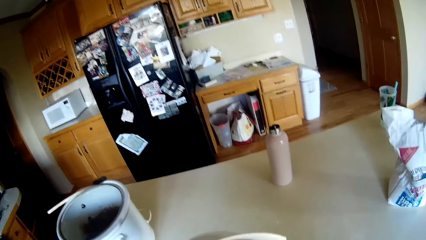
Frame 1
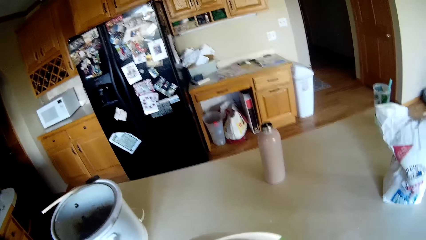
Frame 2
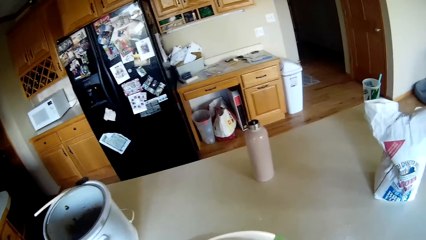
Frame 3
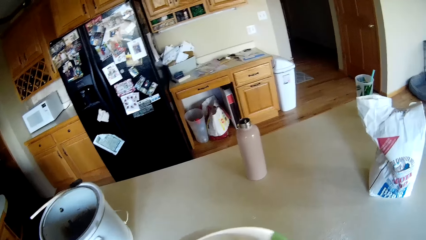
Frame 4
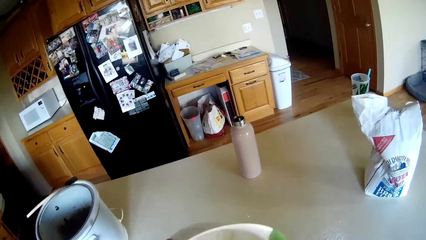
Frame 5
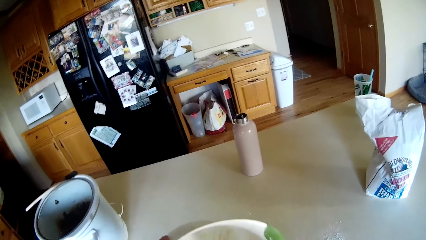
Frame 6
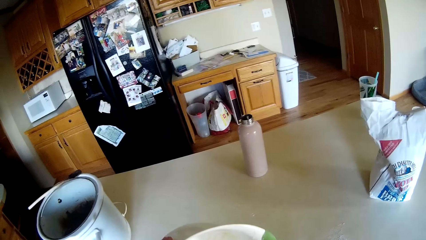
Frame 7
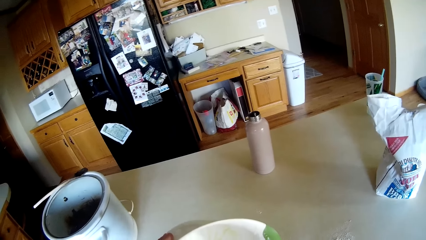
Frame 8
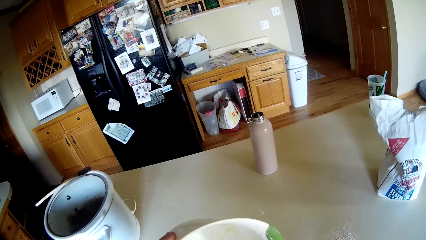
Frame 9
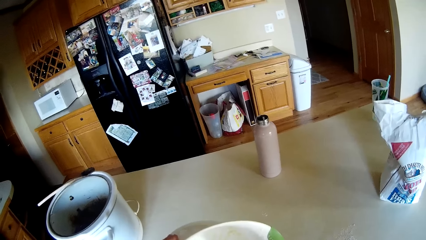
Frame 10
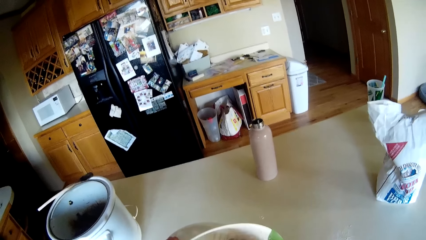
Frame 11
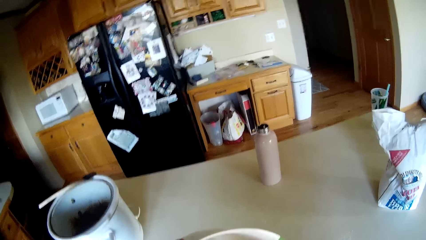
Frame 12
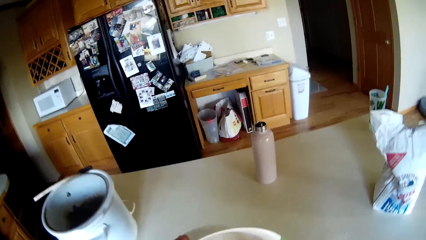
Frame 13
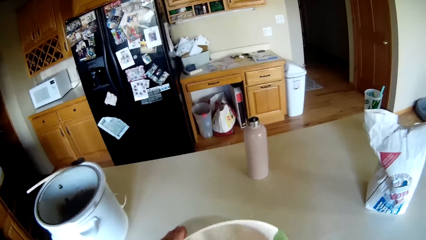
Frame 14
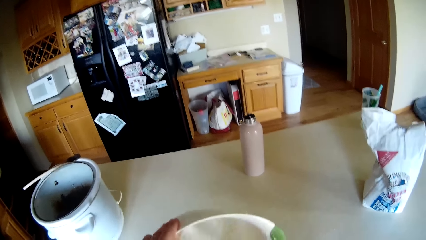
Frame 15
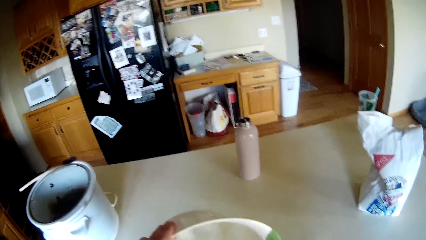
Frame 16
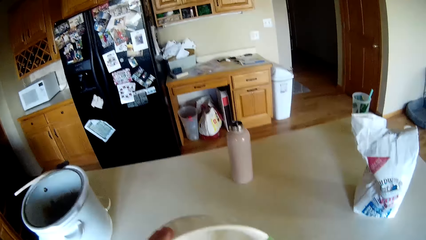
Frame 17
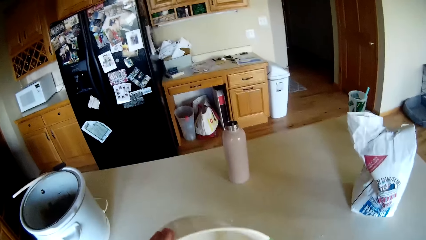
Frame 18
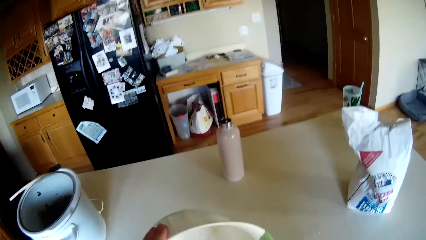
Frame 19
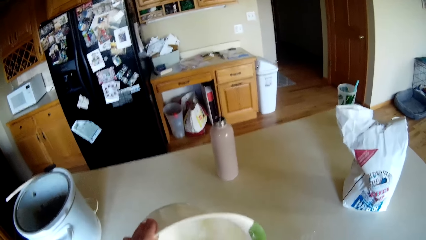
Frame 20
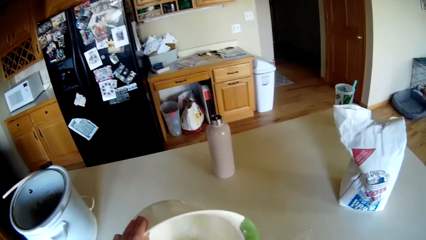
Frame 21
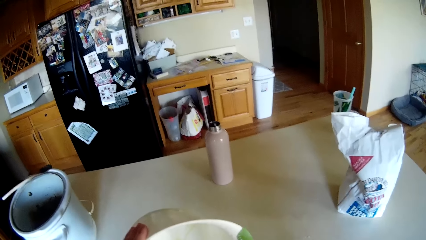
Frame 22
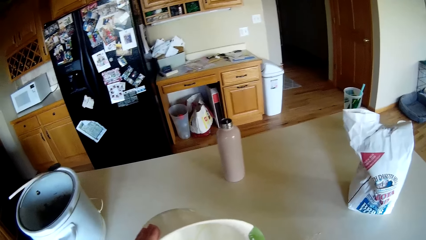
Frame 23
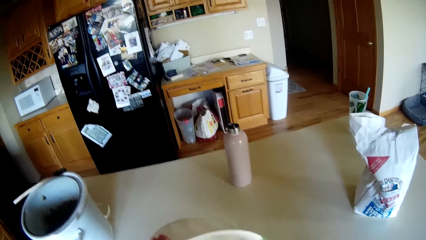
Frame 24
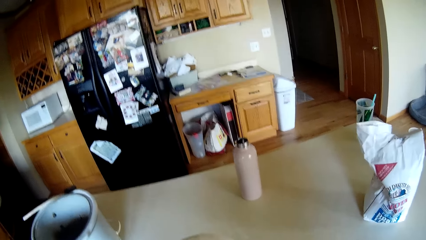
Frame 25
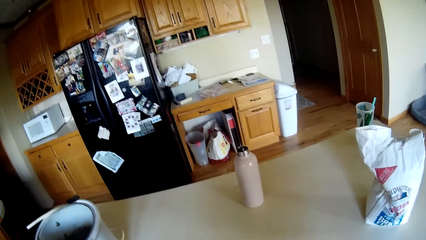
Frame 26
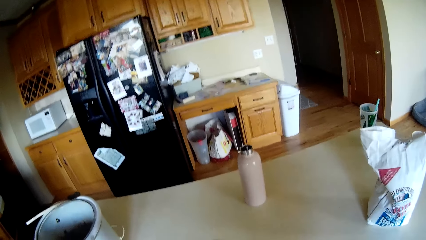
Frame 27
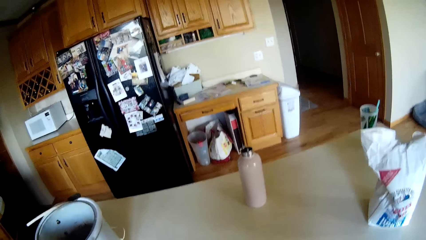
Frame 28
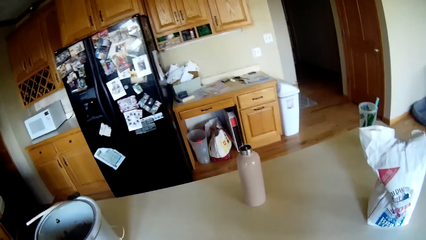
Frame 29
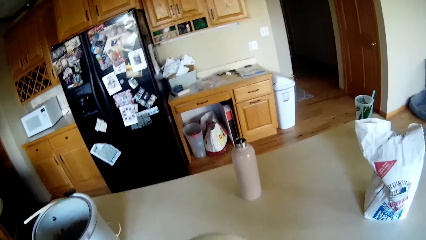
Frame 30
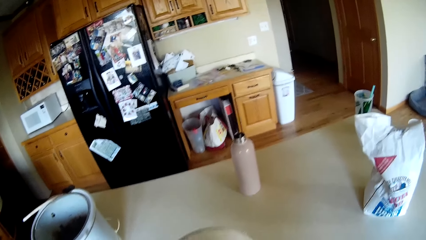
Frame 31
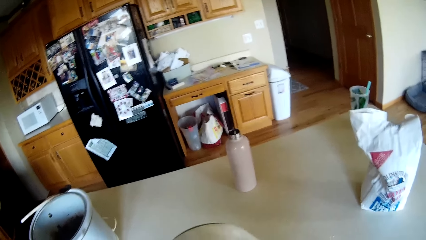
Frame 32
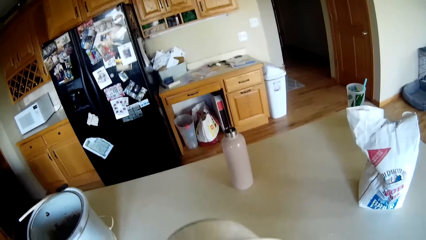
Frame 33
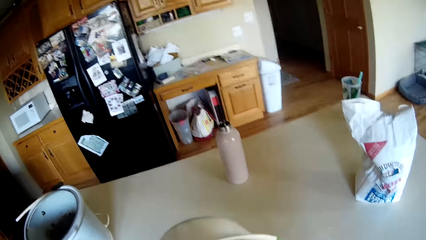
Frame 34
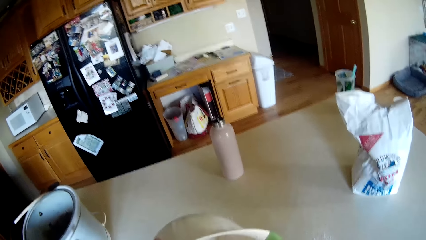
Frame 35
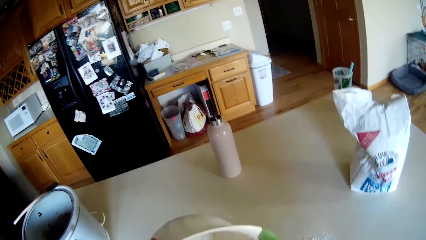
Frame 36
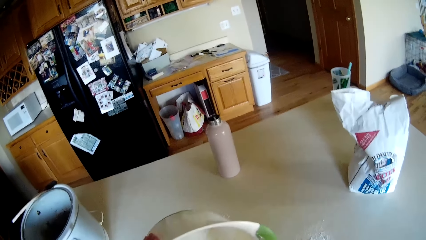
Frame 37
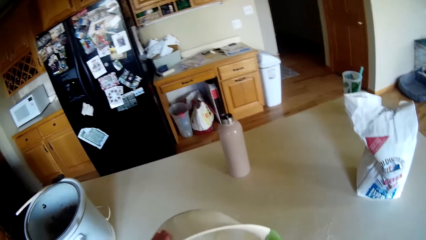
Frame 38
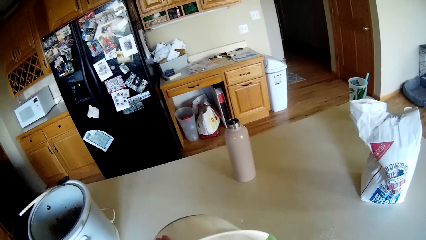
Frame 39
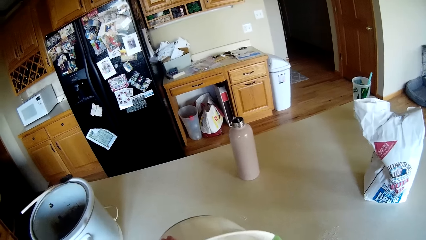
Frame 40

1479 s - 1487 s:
The camera wearer transfers food into another container.

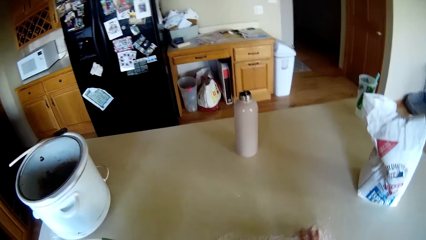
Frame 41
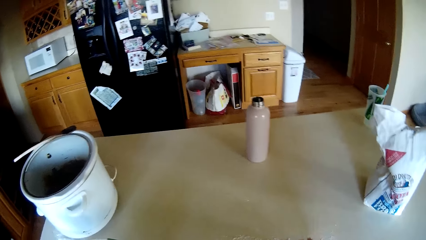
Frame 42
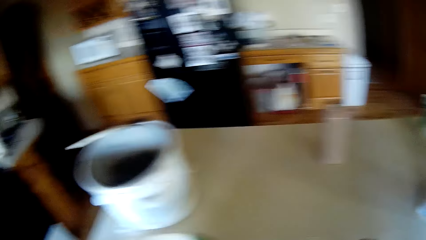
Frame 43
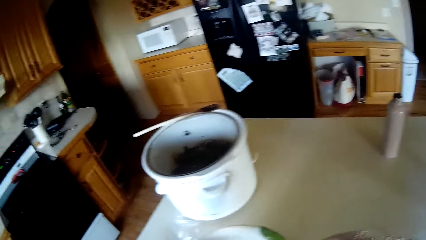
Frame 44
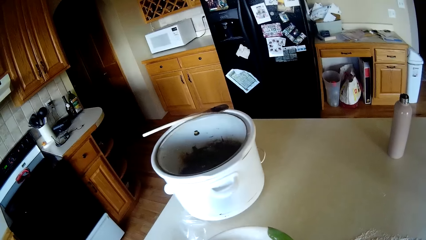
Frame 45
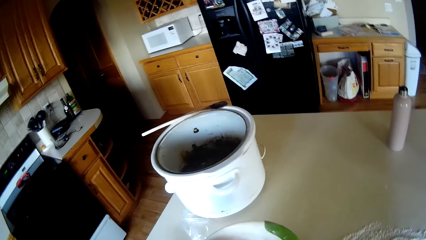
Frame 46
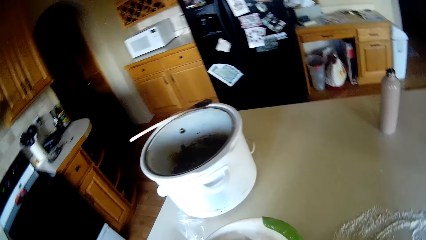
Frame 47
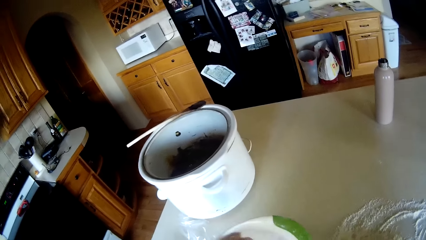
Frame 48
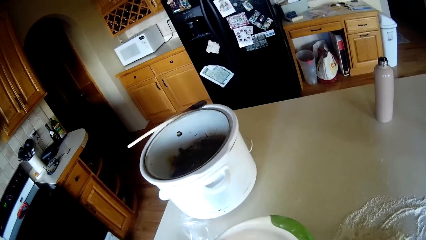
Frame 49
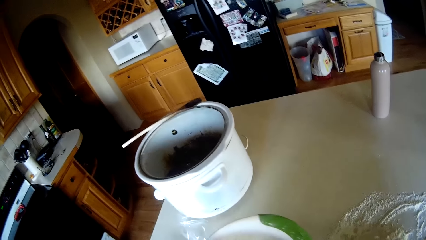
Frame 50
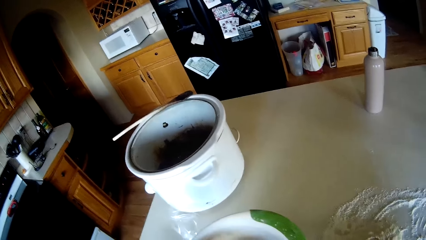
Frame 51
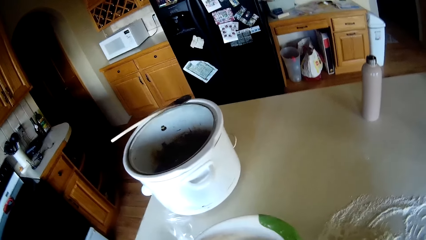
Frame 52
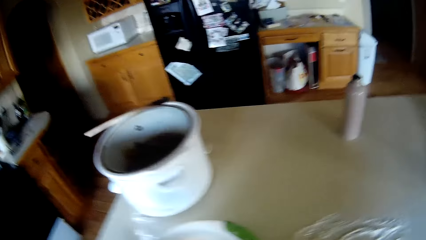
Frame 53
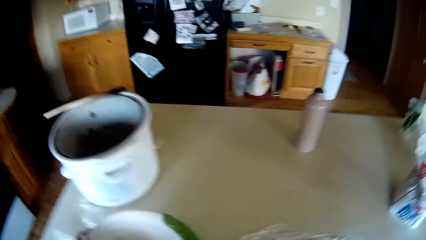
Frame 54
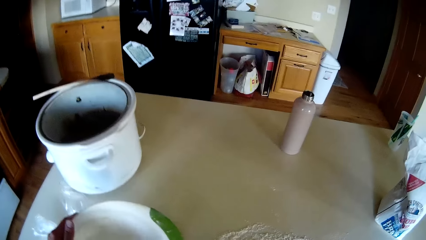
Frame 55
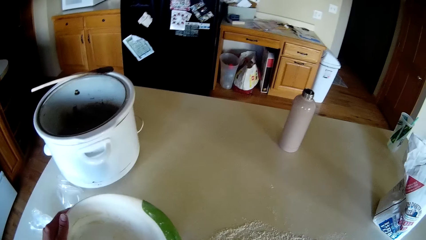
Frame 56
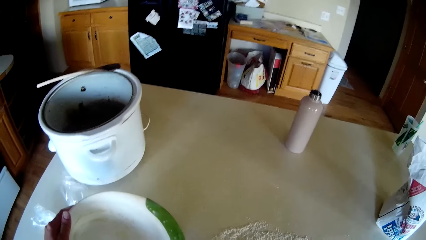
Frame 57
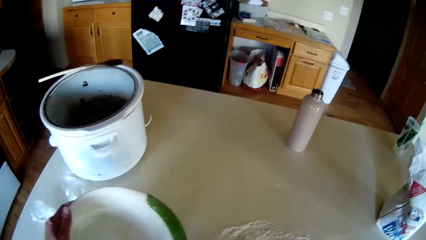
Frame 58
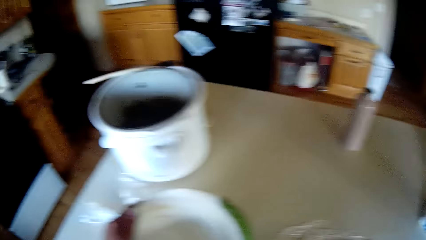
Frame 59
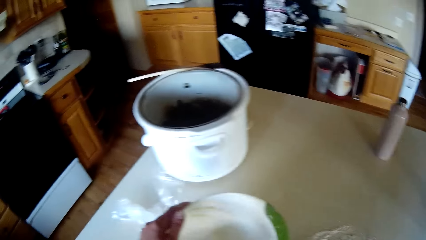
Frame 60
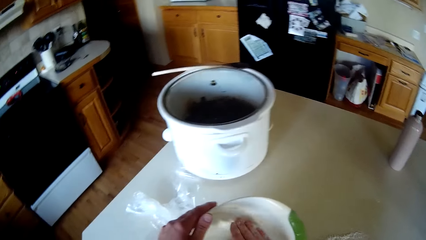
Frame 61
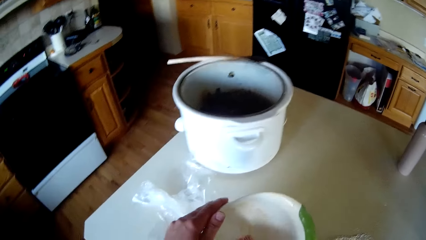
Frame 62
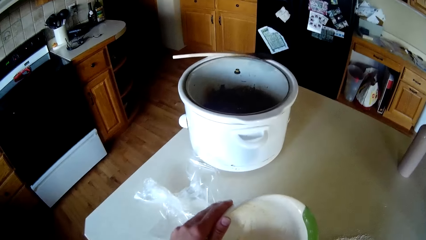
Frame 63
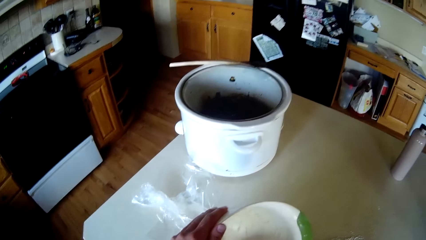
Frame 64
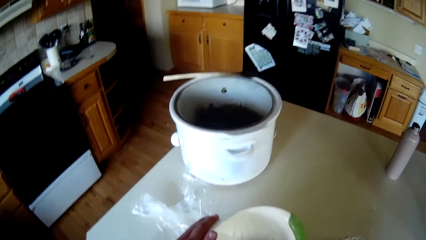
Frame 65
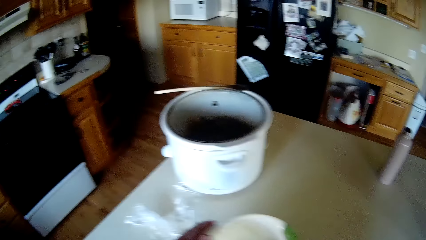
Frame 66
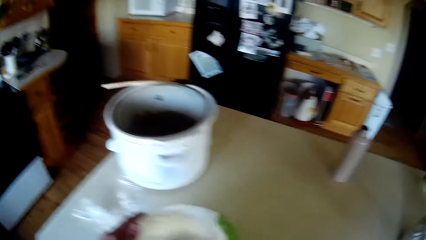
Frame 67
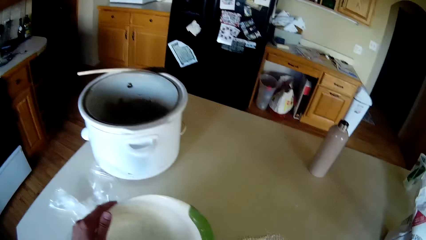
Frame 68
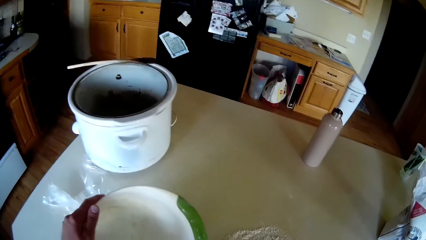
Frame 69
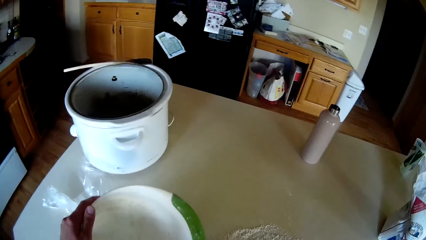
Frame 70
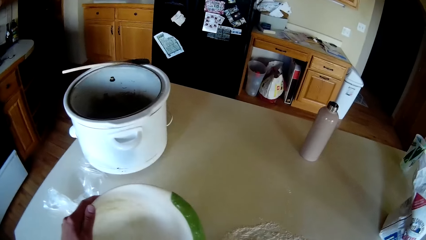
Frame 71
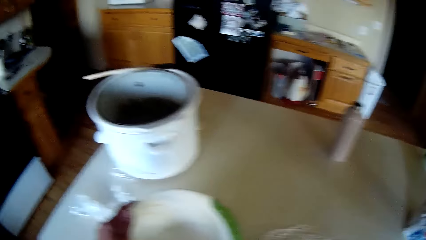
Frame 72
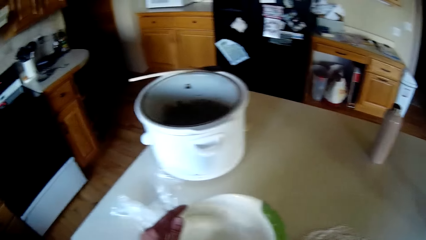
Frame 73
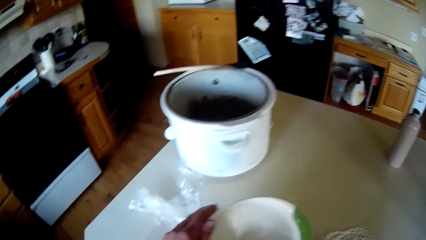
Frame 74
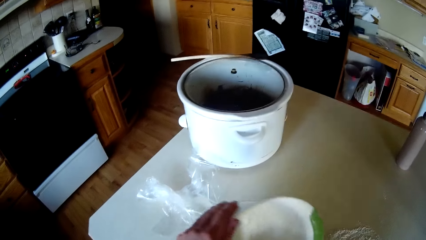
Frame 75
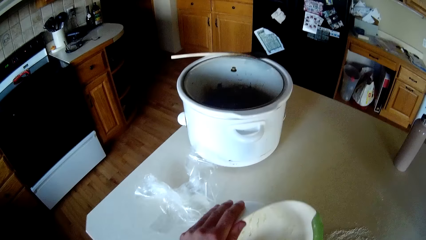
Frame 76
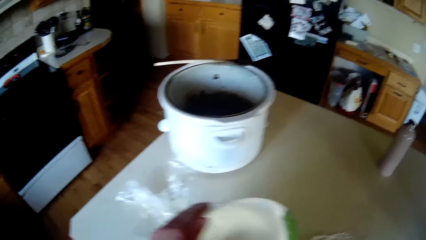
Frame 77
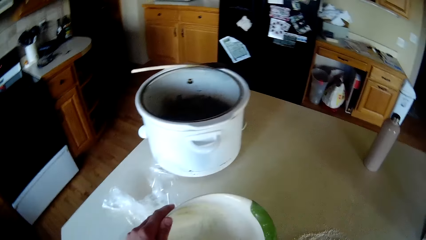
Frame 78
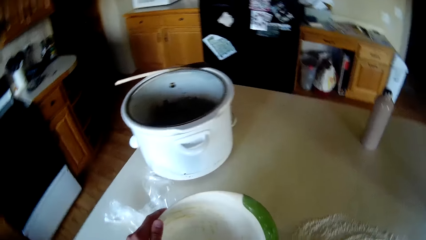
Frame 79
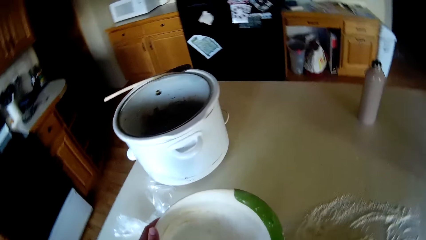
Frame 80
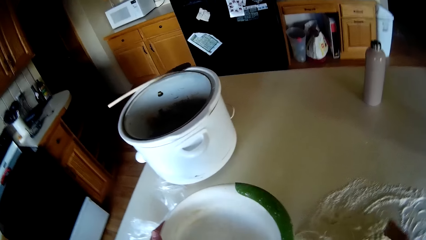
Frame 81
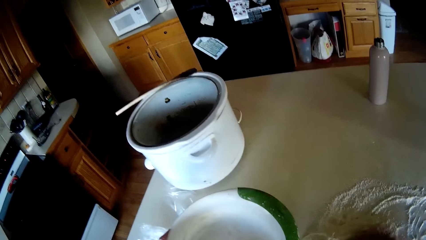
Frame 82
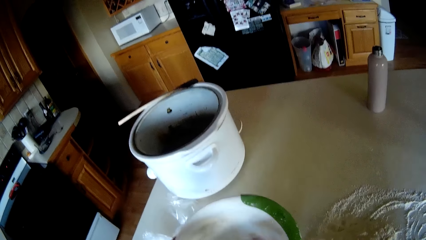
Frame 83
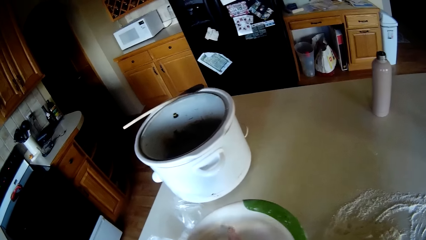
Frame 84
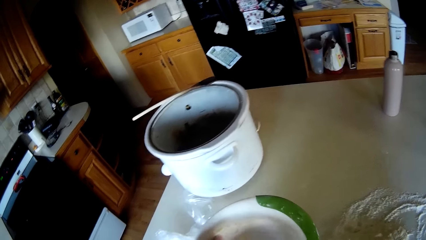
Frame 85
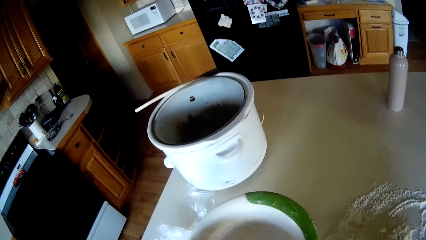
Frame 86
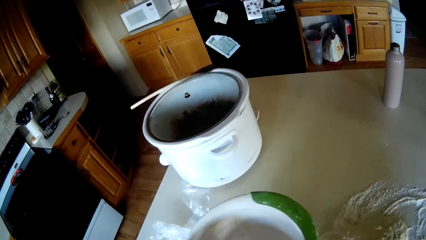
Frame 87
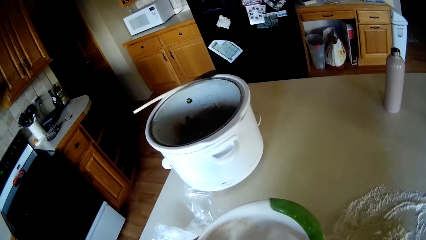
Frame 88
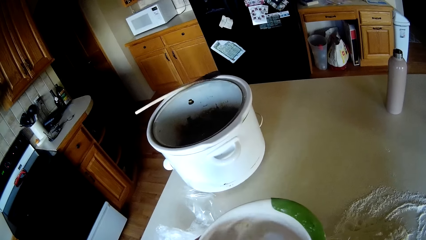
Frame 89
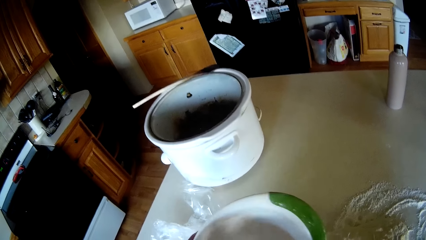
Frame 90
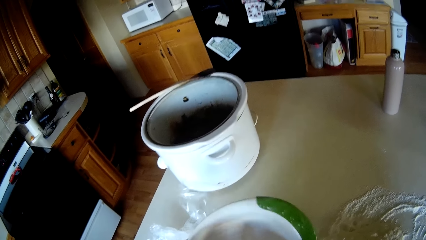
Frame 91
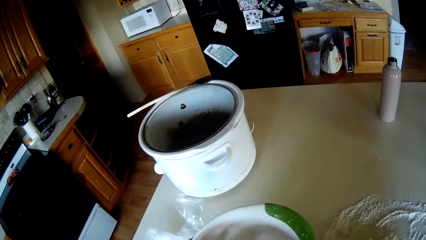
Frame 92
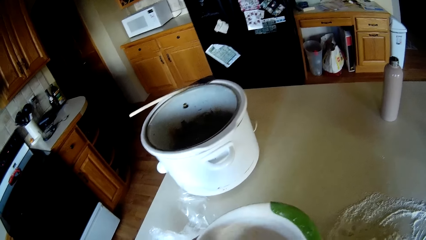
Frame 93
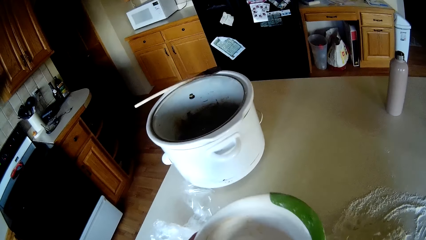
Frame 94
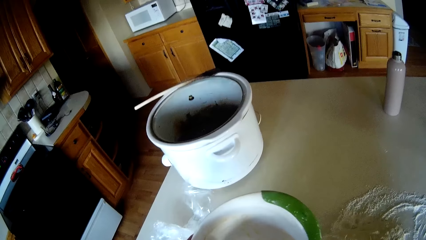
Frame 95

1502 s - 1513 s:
The camera wearer prepares the dough. She rubs her right hand in the bowl. She rubs it in the bowl again.
